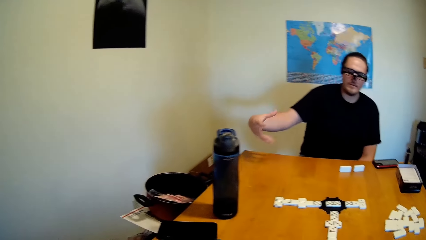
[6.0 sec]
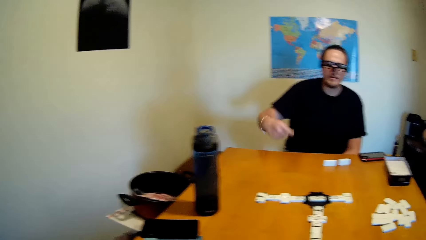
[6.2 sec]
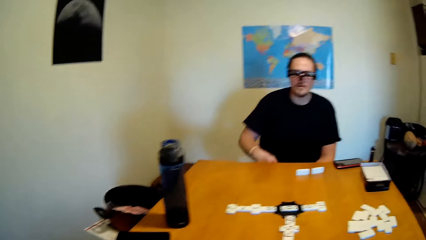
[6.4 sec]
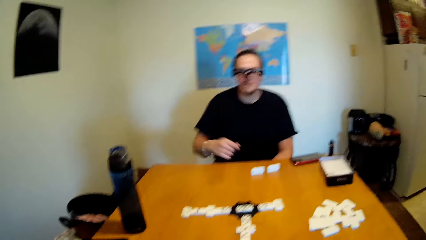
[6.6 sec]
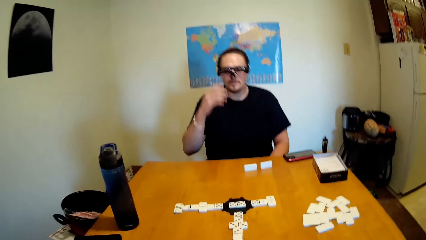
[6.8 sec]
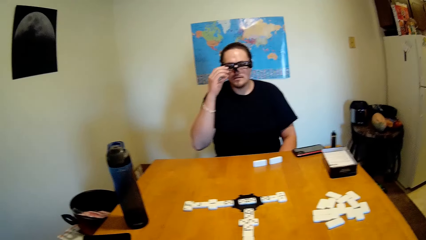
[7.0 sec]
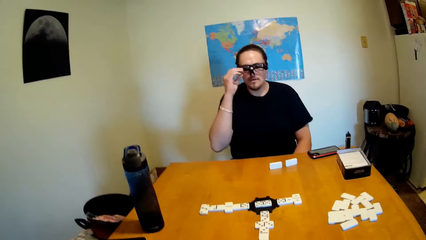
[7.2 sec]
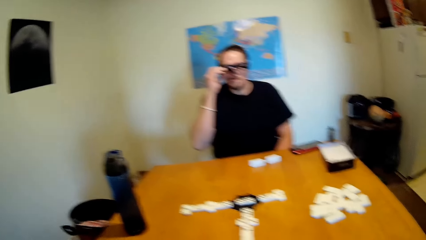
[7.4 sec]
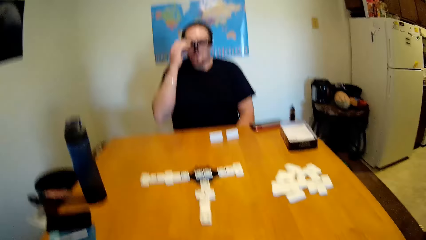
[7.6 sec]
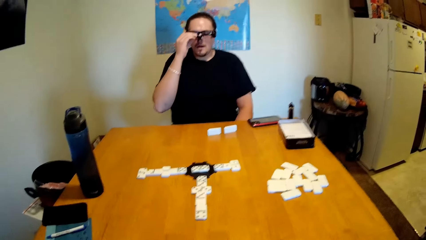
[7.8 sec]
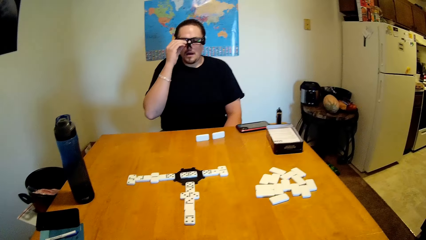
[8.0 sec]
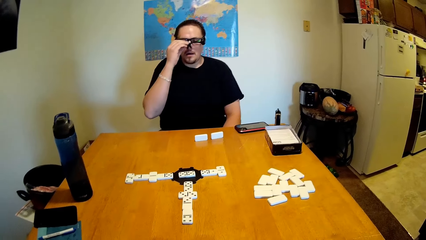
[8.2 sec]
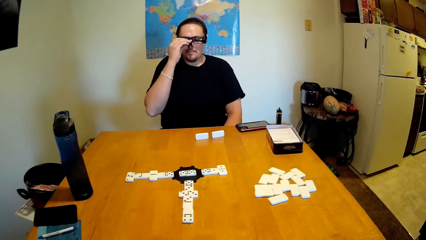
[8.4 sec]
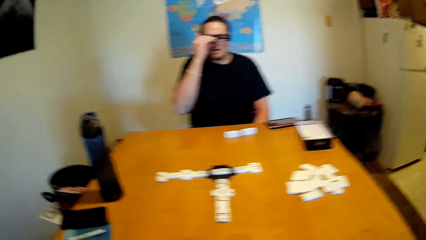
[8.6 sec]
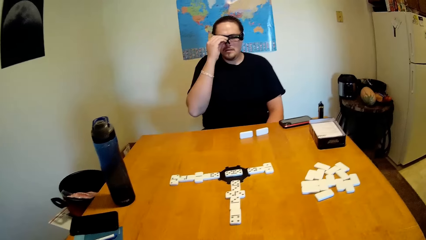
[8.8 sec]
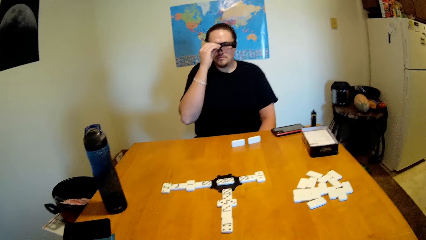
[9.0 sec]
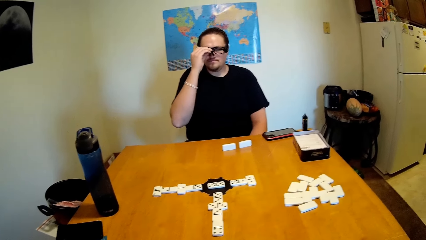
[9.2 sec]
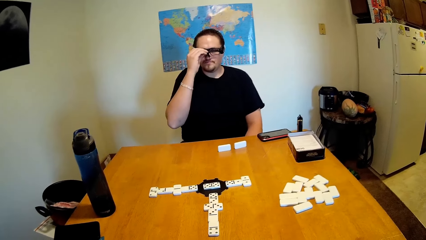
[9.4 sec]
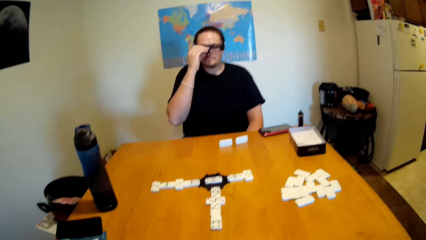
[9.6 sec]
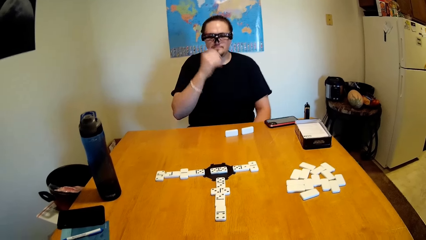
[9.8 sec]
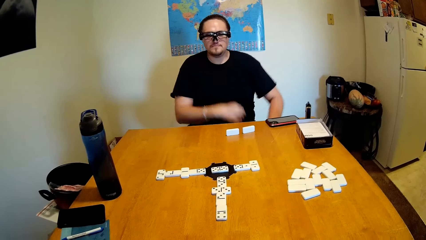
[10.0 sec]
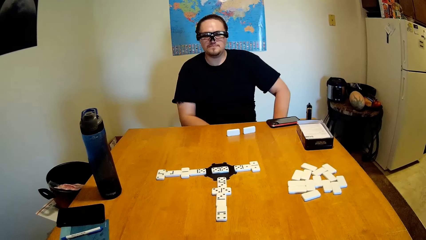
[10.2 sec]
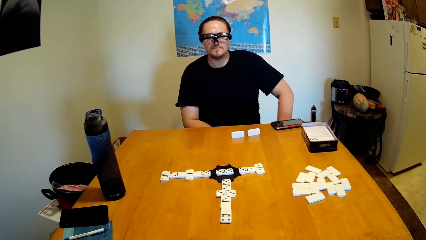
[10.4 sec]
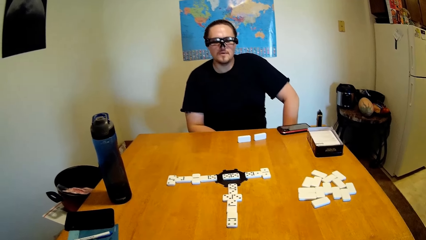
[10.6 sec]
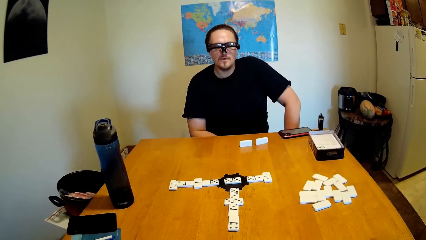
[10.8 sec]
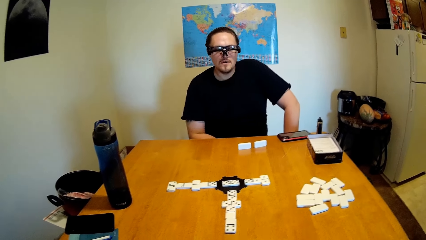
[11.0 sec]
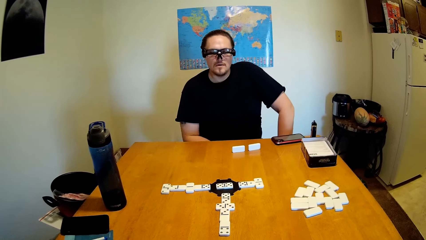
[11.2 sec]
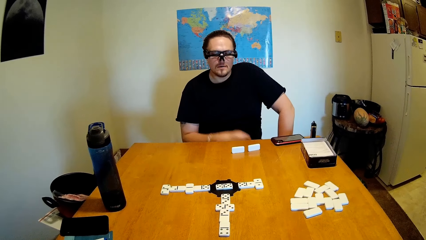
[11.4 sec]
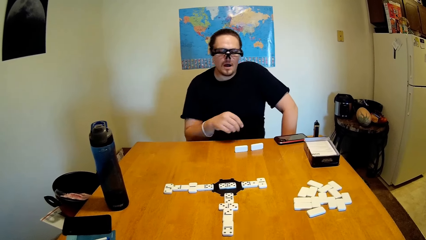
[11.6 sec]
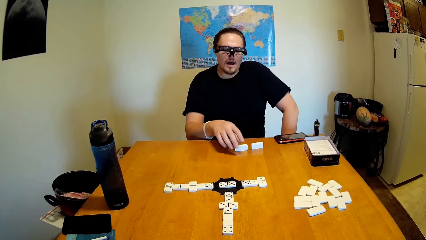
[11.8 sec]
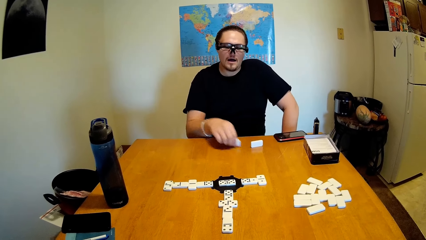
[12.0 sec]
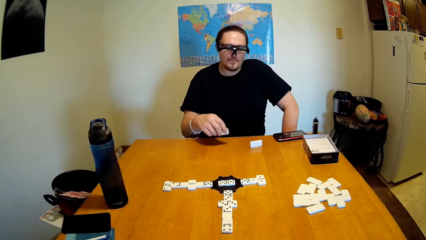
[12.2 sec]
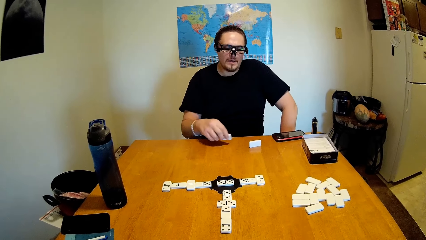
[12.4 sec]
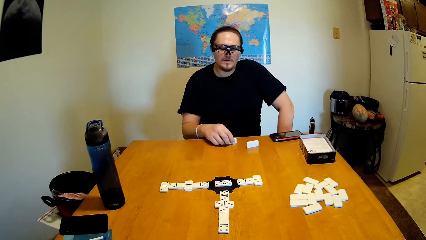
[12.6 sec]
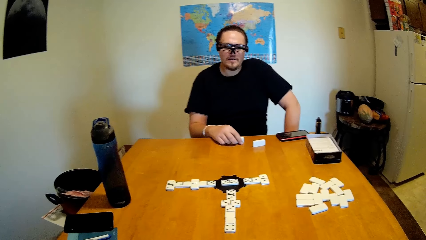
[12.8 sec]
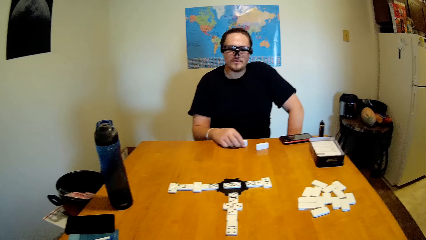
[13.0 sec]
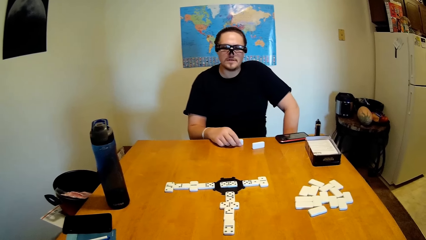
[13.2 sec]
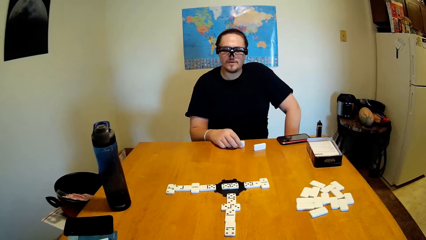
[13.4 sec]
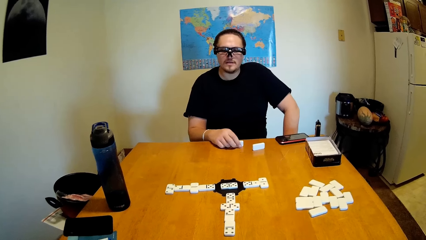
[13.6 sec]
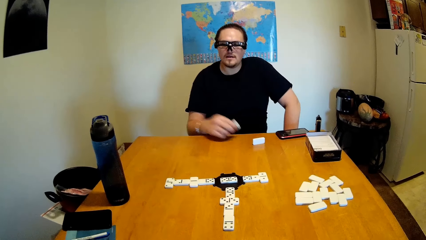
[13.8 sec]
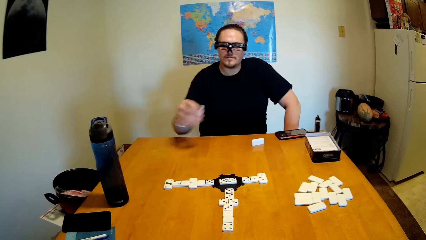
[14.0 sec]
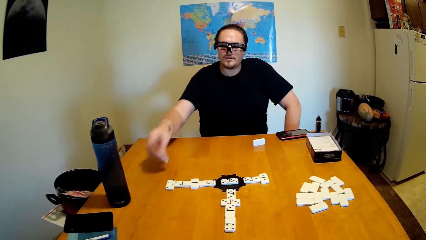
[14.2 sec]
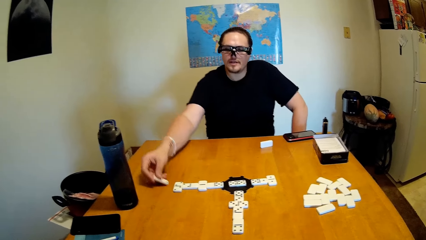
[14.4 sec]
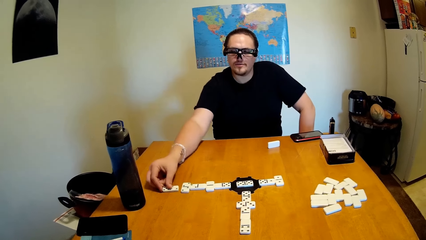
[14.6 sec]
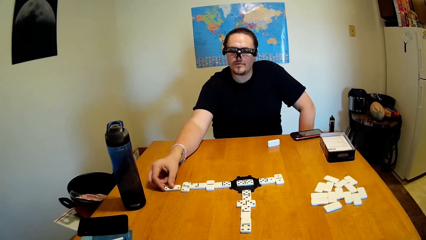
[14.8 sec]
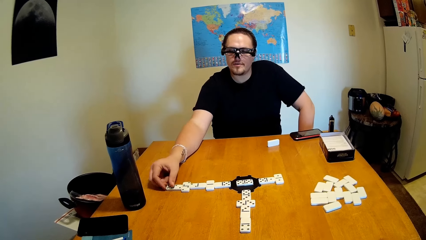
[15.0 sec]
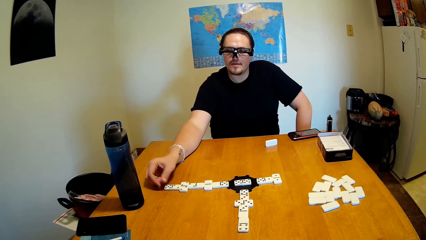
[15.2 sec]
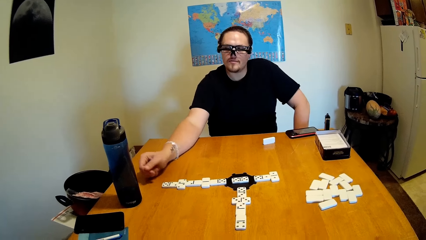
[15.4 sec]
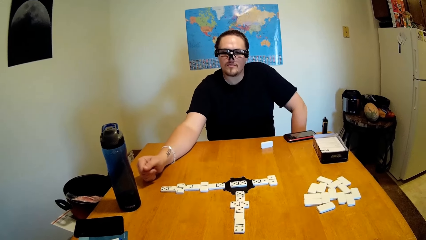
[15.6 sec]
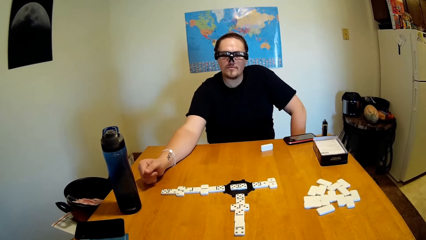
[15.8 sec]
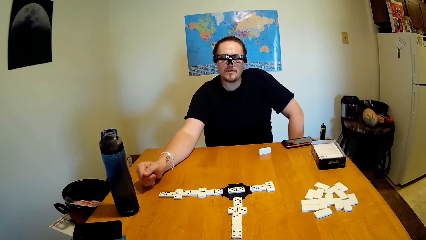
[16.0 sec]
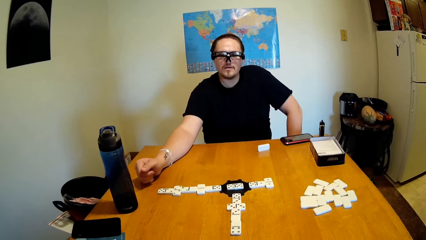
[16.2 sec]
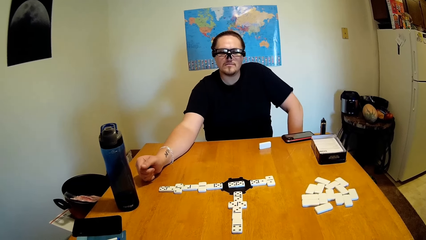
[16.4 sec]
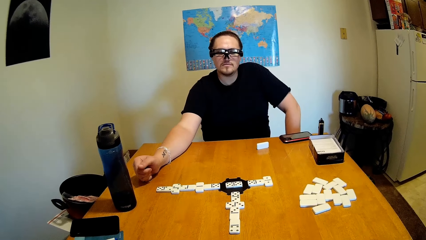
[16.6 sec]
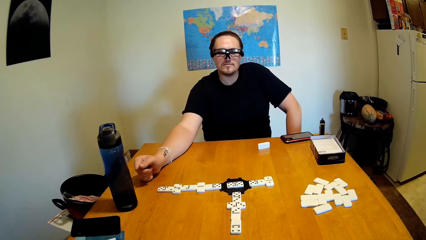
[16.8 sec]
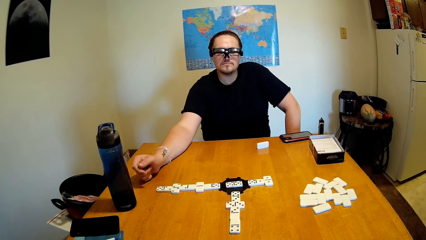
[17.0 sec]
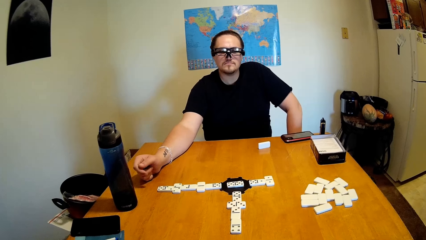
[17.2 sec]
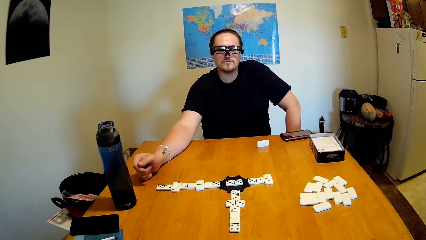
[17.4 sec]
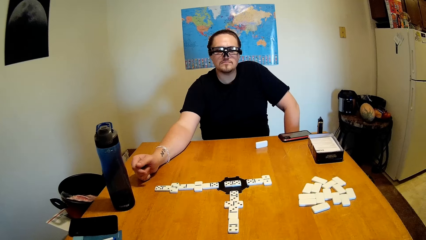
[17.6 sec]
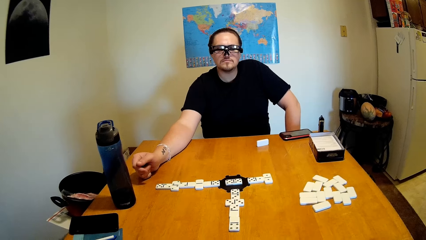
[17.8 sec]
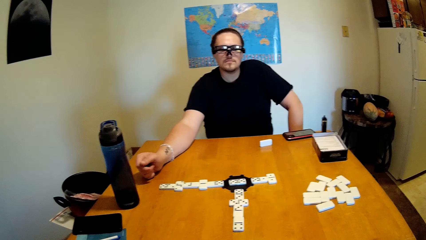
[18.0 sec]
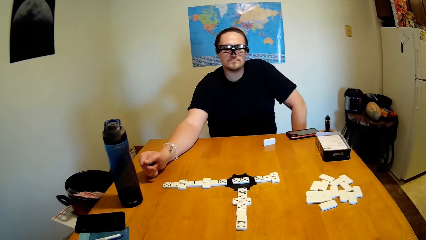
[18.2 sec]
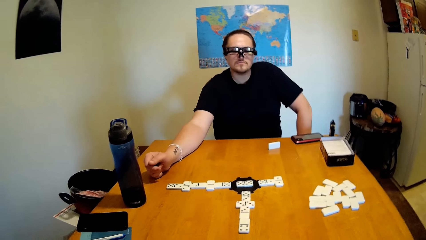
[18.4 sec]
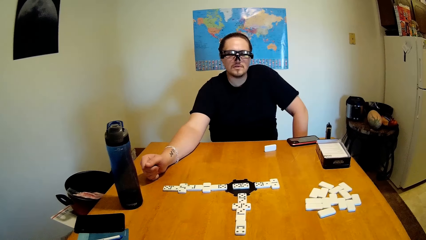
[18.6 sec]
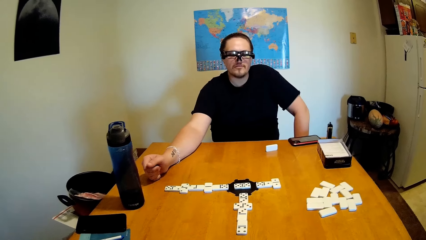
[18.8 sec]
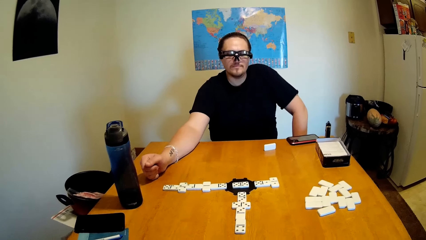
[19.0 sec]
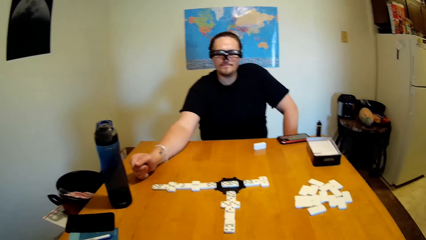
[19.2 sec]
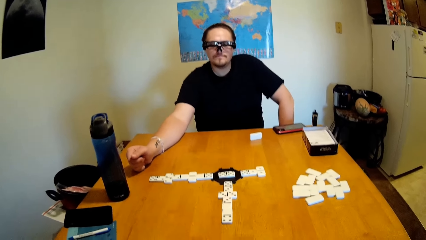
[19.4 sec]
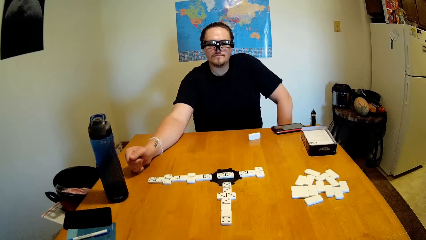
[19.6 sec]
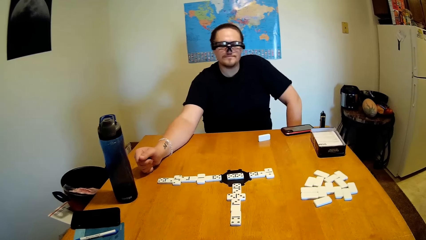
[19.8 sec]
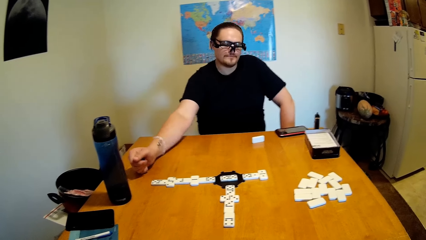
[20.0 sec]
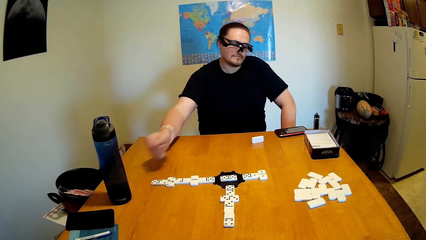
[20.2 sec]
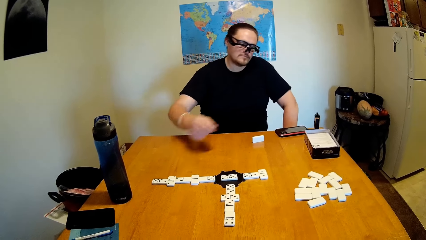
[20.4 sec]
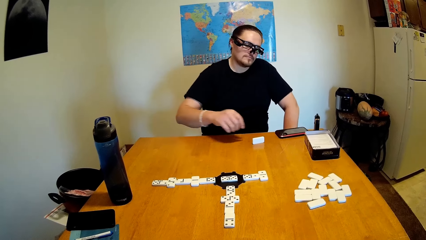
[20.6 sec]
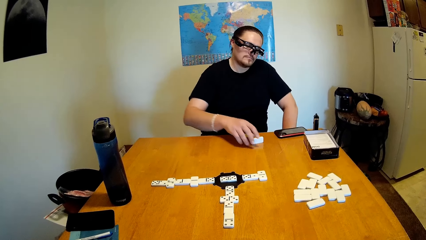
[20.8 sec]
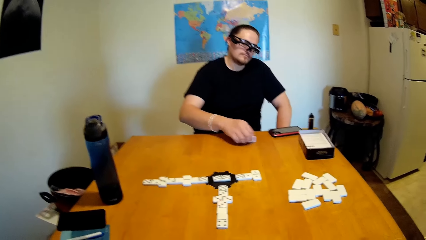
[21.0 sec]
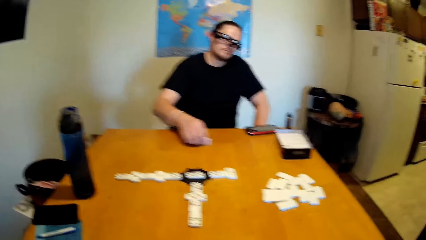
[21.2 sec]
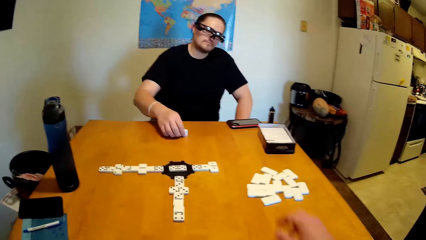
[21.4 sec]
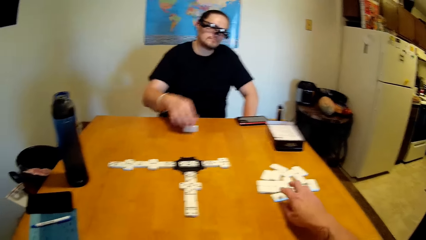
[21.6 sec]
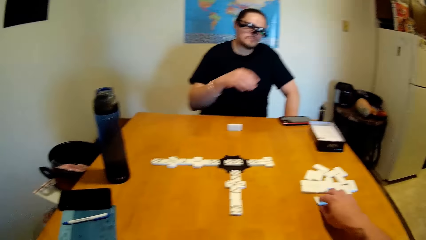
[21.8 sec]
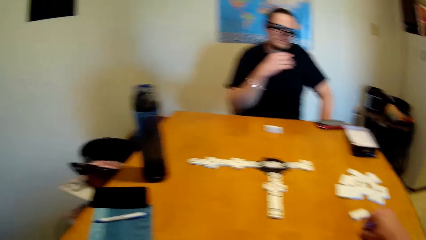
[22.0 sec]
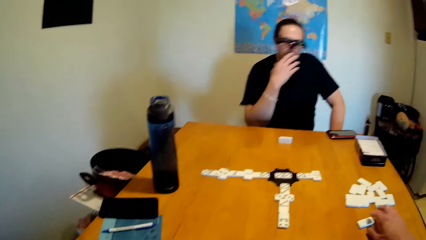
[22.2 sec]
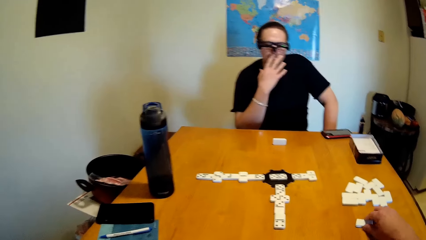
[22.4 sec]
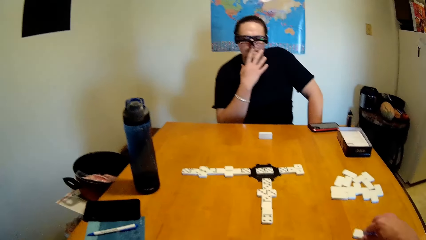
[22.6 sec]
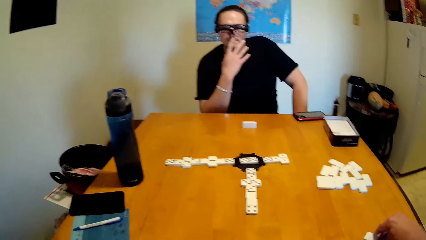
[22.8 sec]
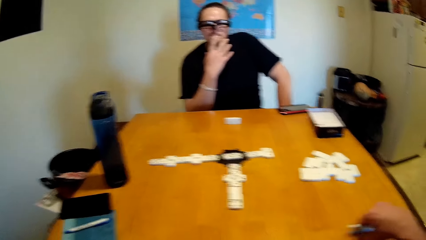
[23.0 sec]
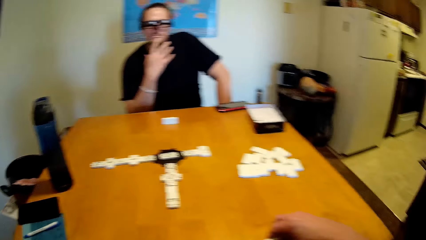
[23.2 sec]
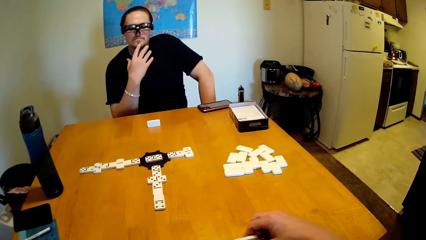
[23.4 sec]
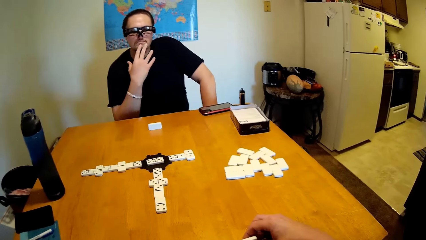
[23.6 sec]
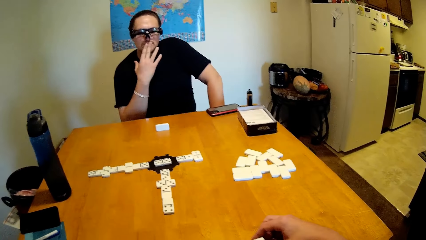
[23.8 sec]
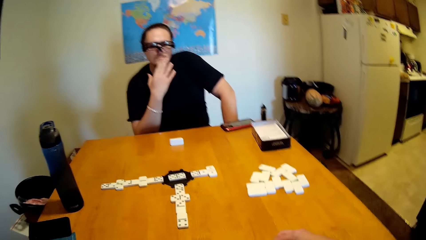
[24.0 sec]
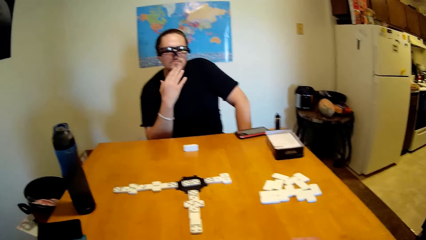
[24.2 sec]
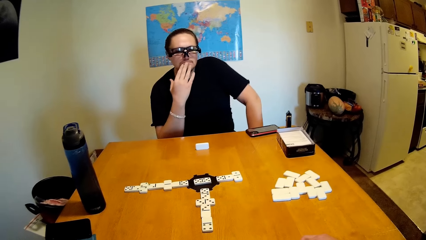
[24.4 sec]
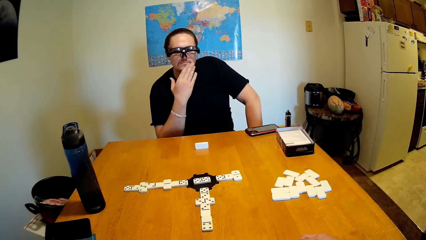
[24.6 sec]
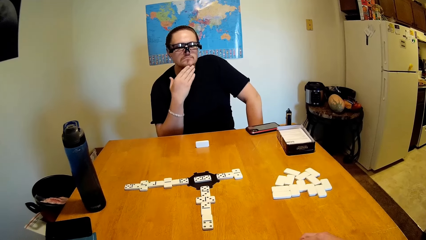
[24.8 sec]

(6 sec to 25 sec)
The camera wearer talks to a man. The man talks to the camera wearer. The man raises his hand up. The camera wearer talks to the man. The man adjusts his spectacles, talks to the camera wearer, and drops his hands down. The man talks to the camera wearer, picks up a brick of dominoes, talks to the camera wearer, knocks the brick of dominoes on the table, talks to the camera wearer, positions the tile at the end of the domino chain, and talks to the camera wearer. The camera wearer talks to the man. The man talks to the camera wearer. The camera wearer talks to the man. The man raises his hand from the table and picks up a brick of dominoes. The camera wearer stretches hand towards the bricks and picks up the brick.
